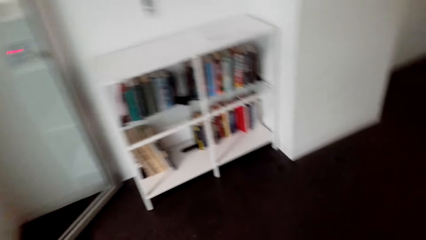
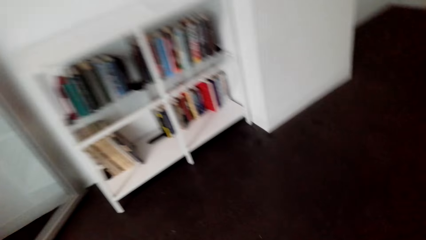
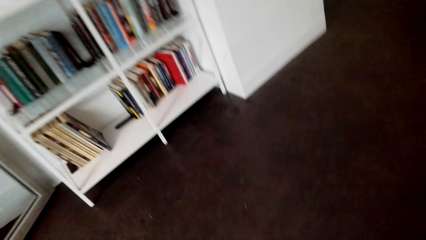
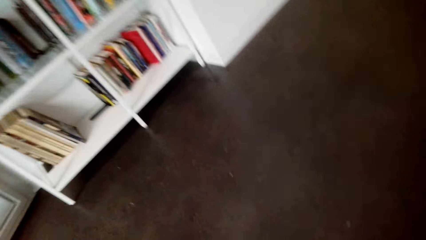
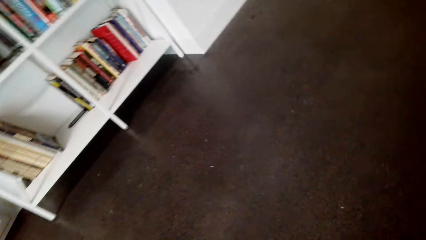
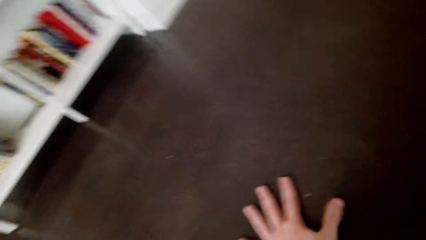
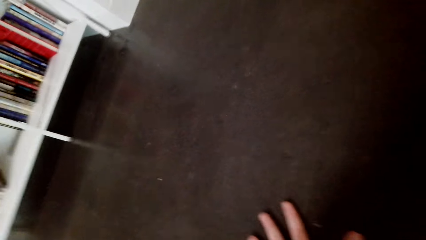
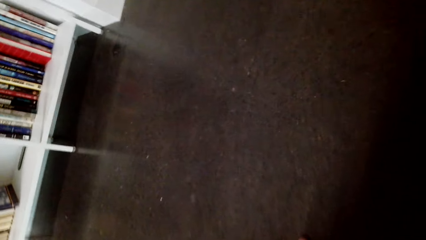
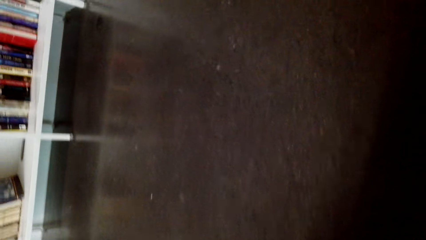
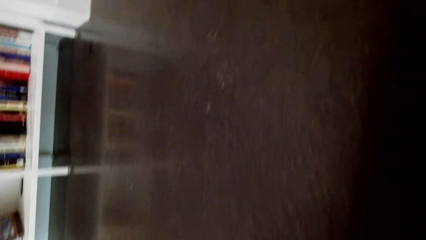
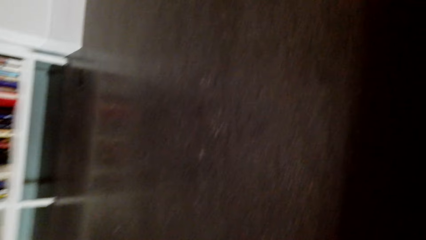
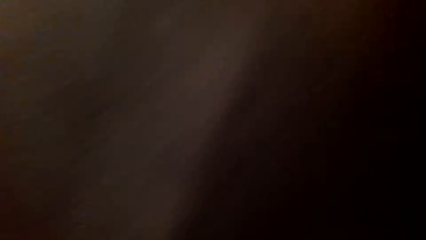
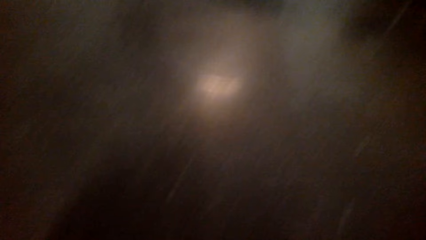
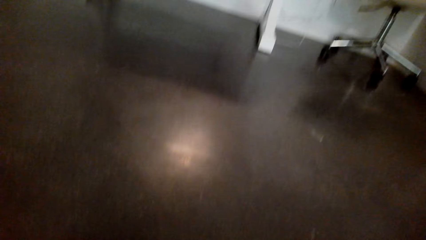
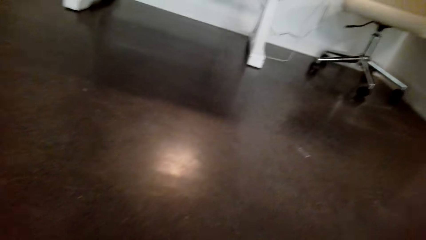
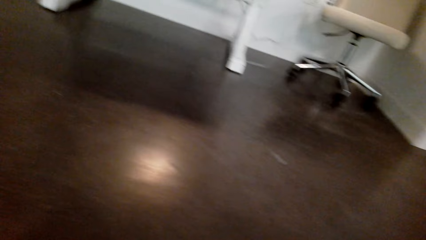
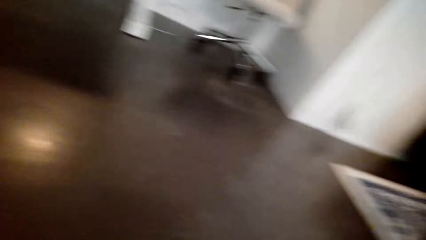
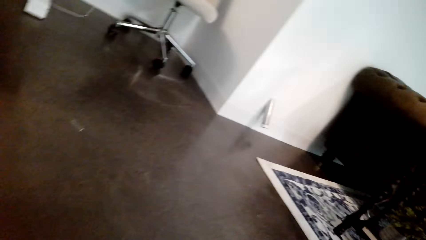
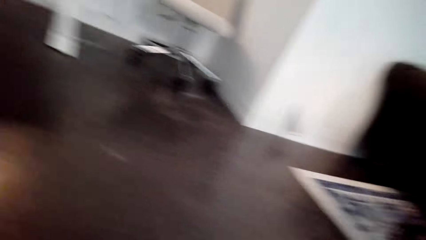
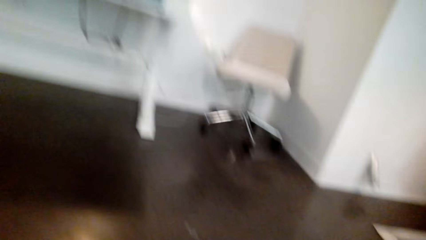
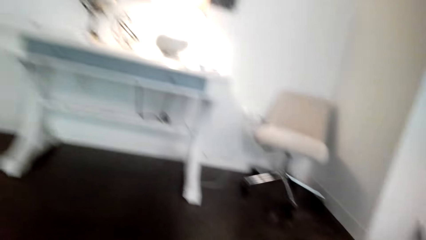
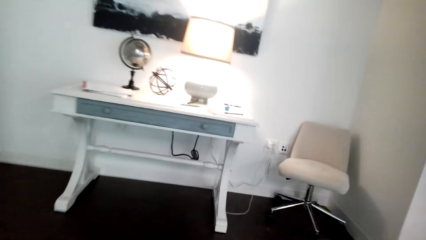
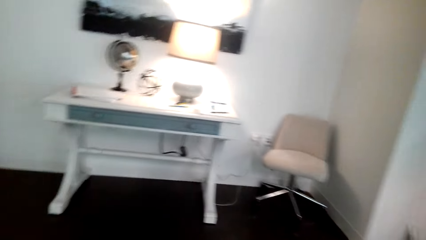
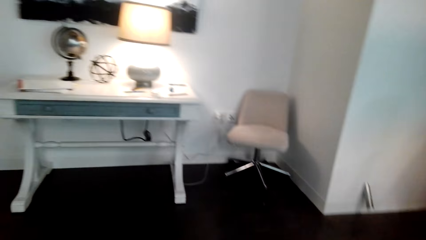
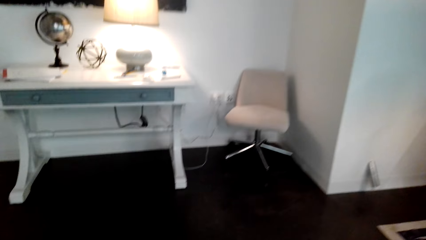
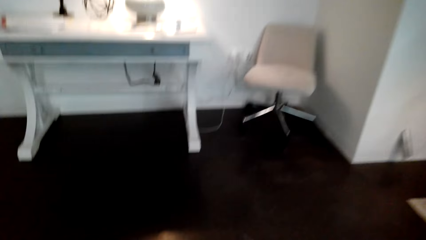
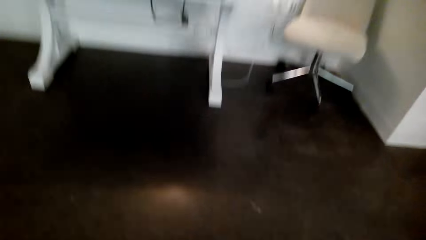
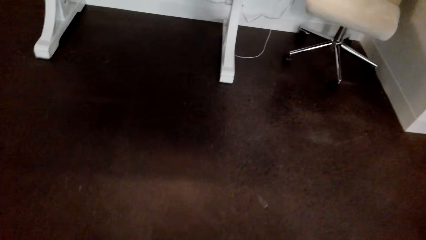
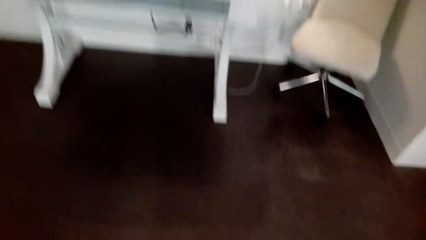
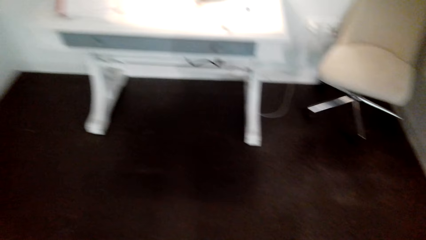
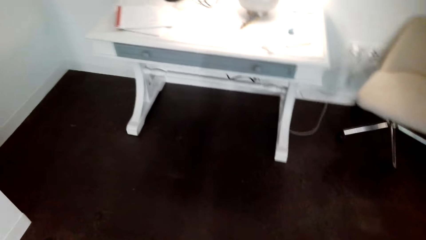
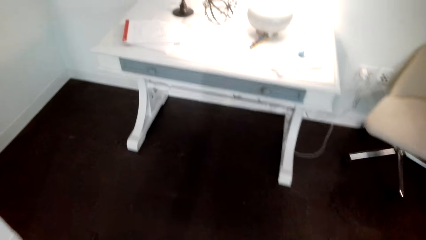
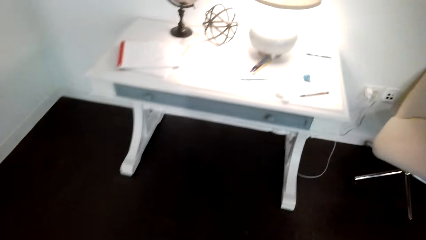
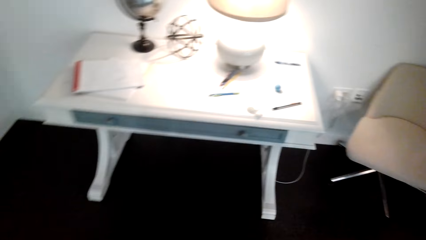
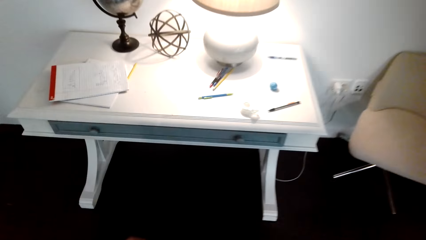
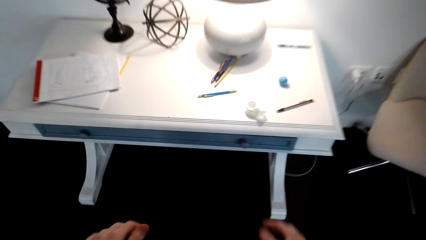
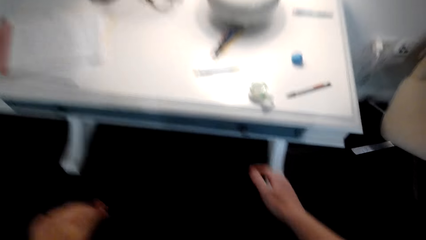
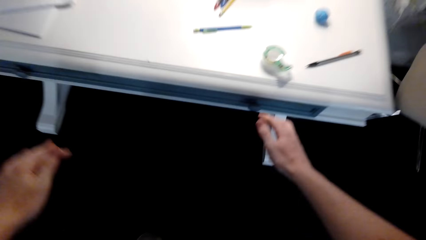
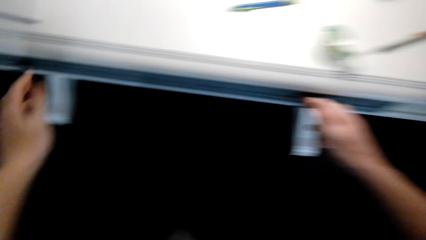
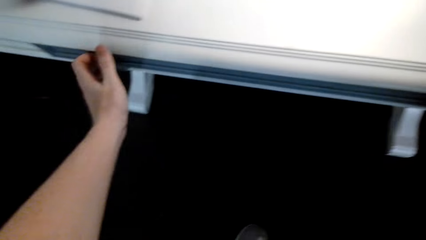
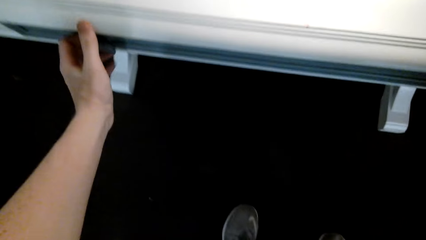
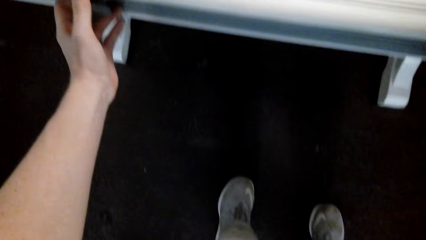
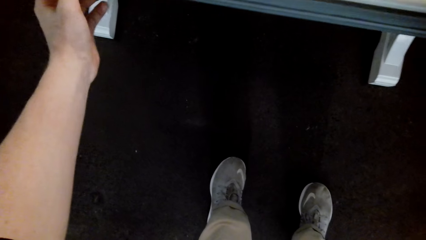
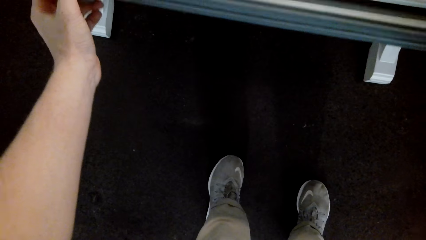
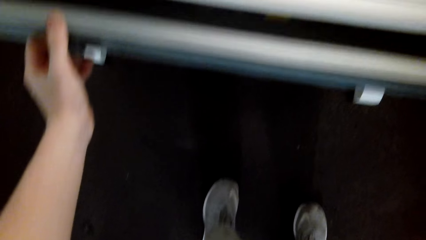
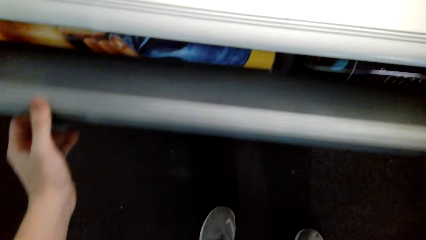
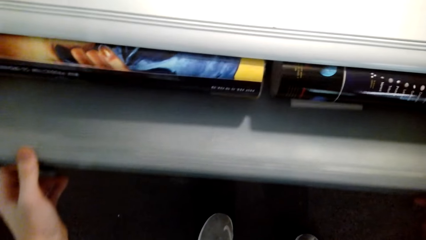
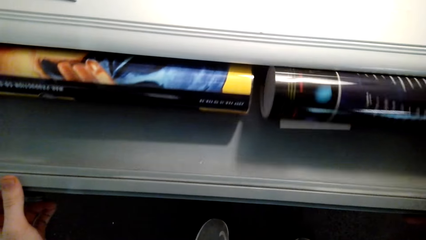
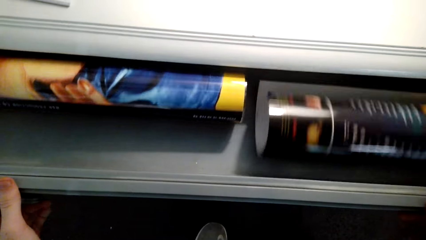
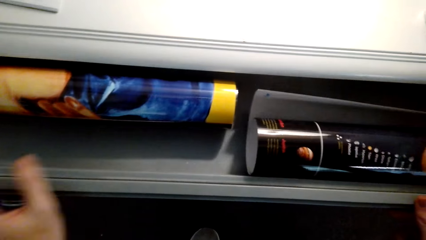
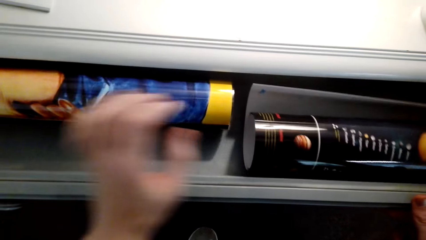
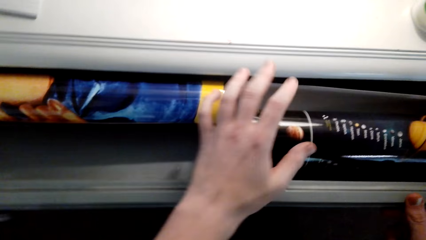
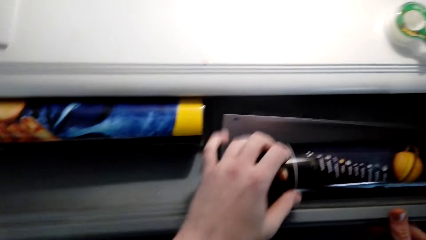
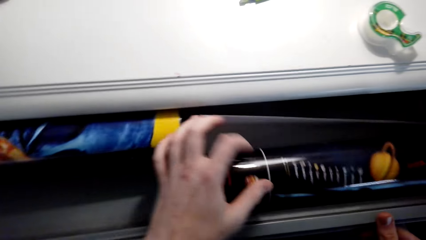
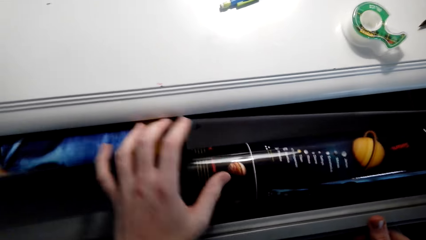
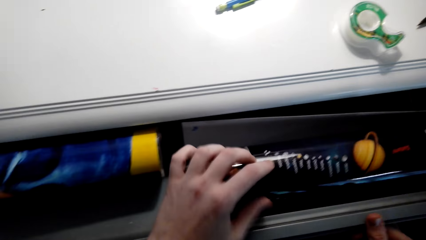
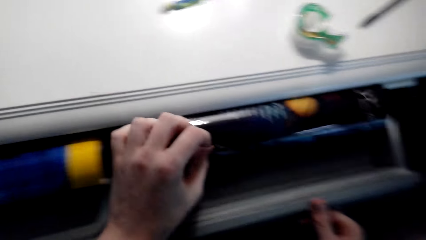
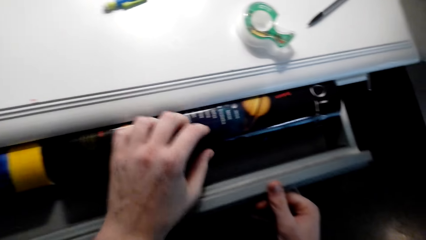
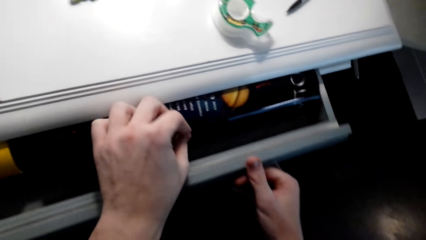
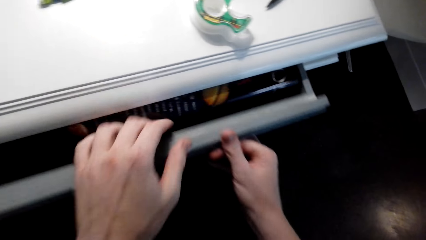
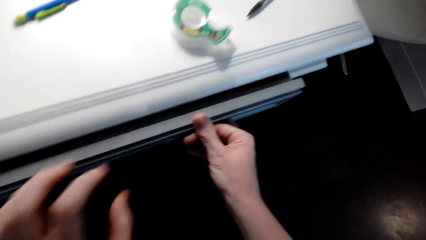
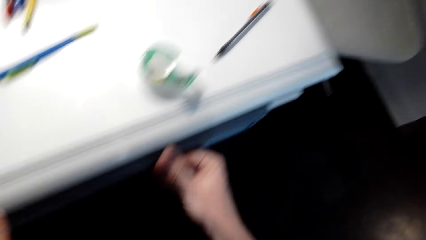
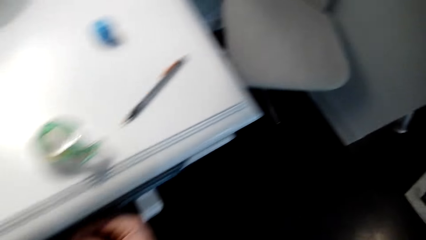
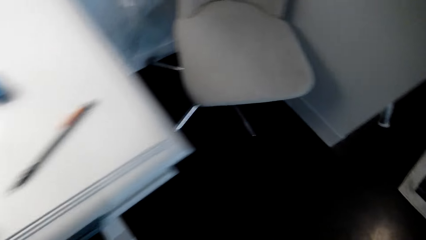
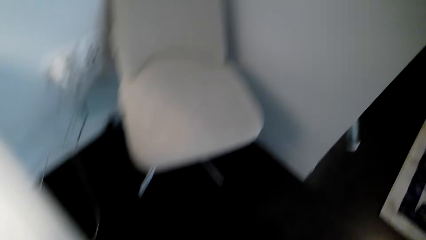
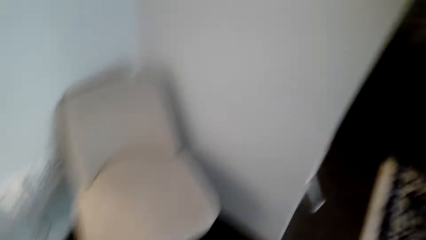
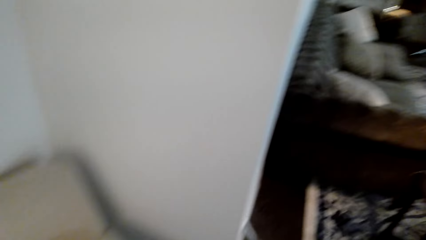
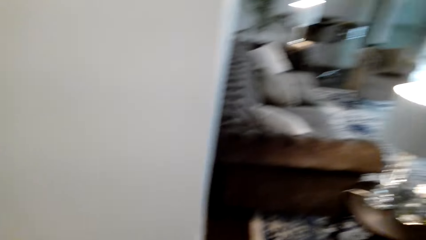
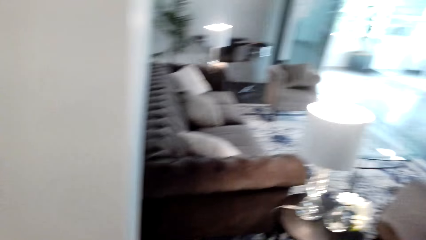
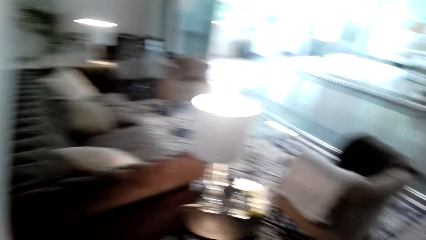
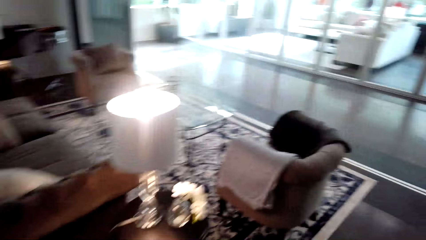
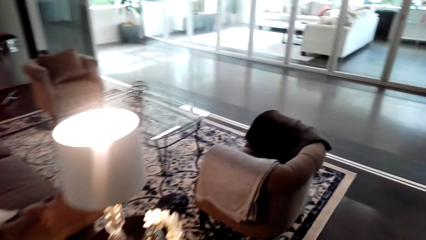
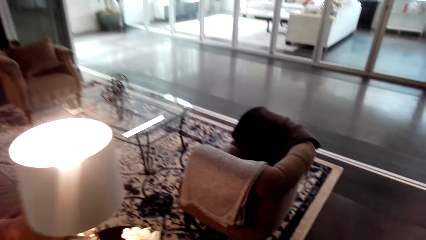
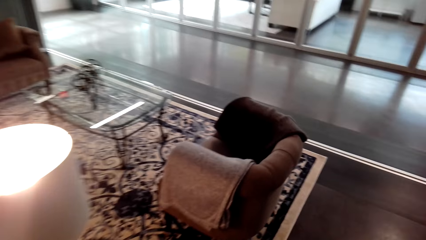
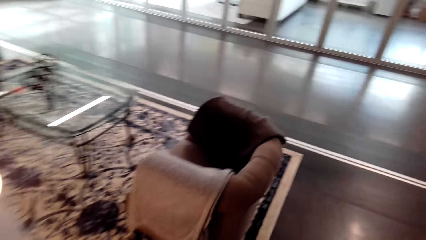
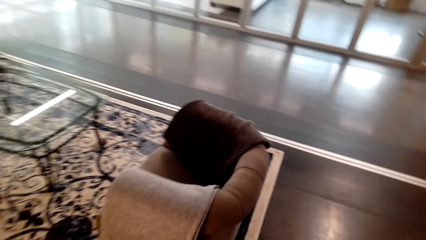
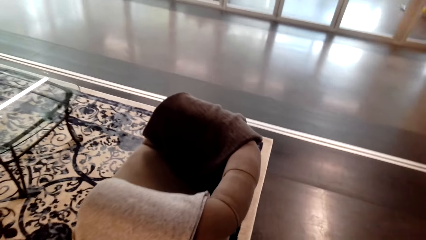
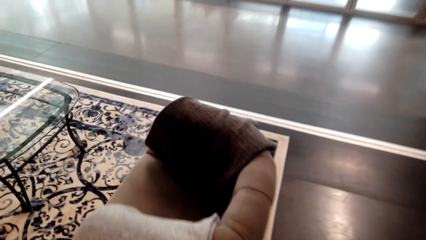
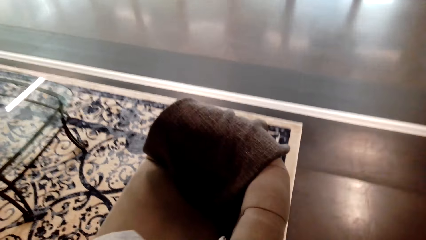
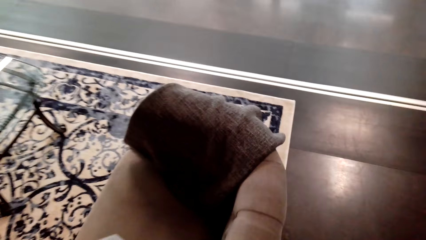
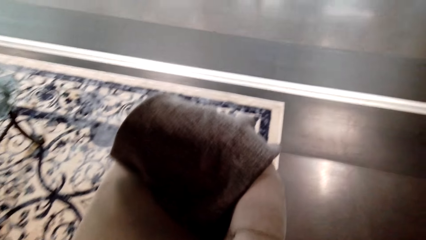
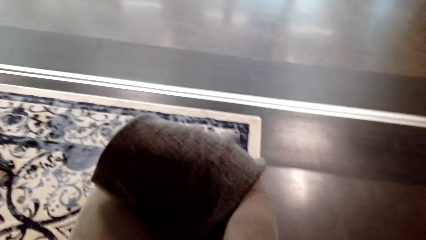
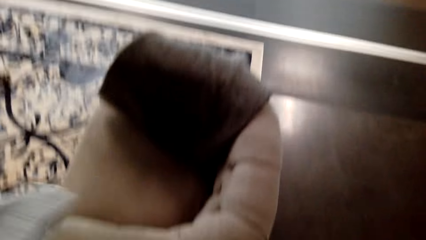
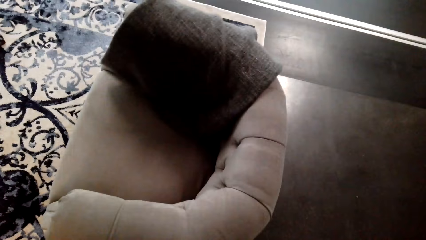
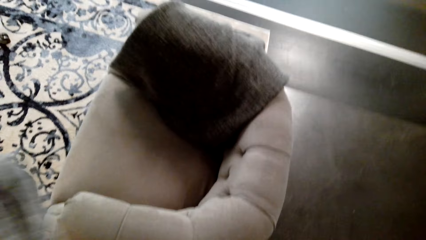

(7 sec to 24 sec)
The camera wearer crawls down. They get up, open the drawer, touch the portrait art paper, and look in the drawer. They close the drawer. They look around and walk around. They pick up the cloth on the sofa.
